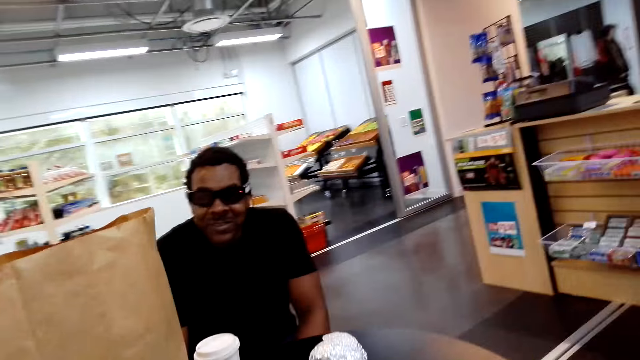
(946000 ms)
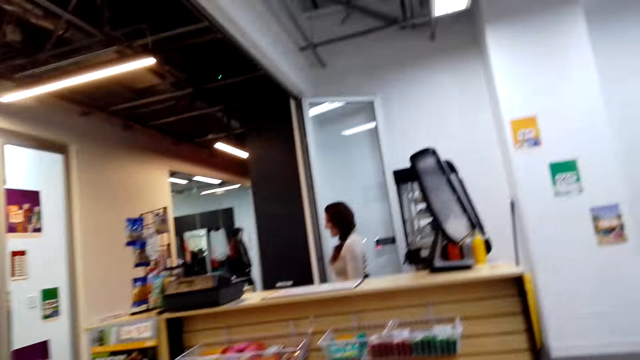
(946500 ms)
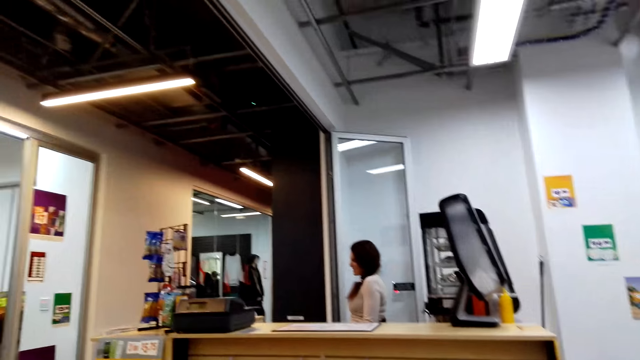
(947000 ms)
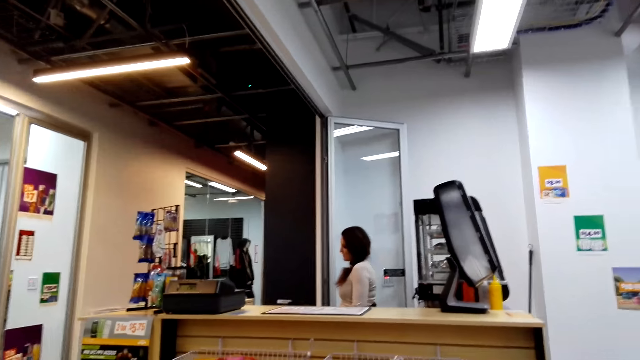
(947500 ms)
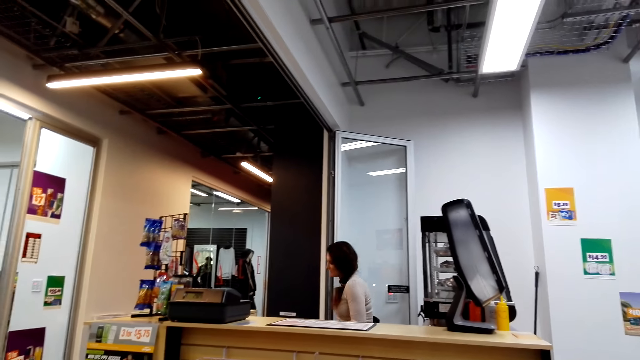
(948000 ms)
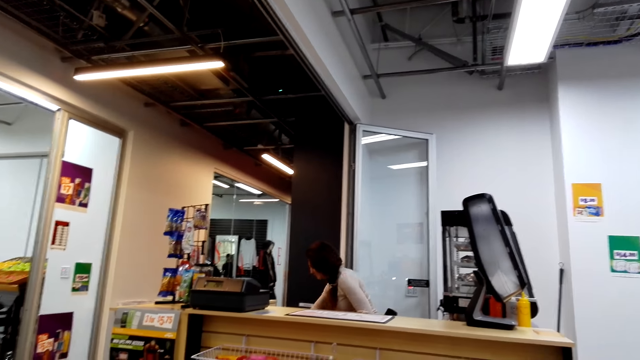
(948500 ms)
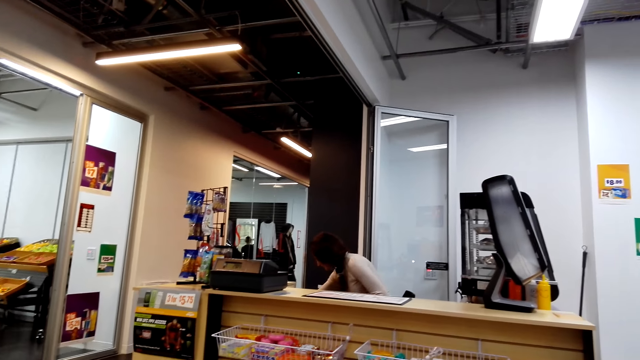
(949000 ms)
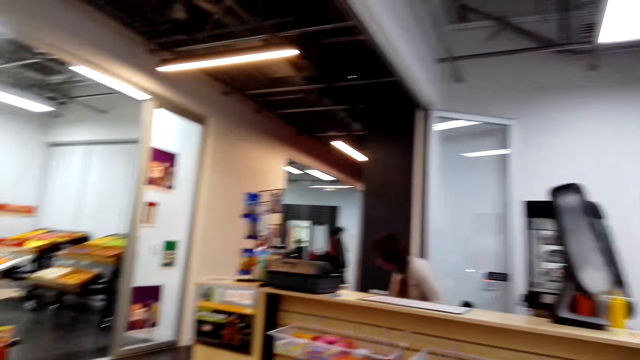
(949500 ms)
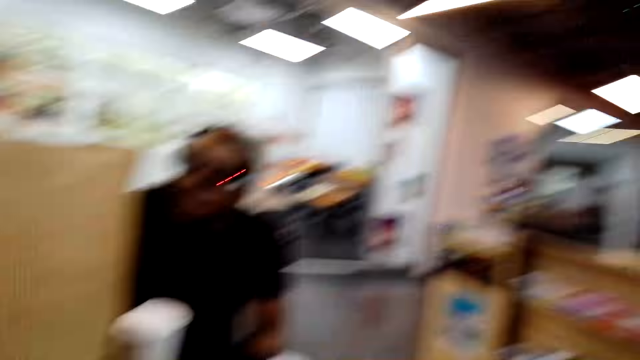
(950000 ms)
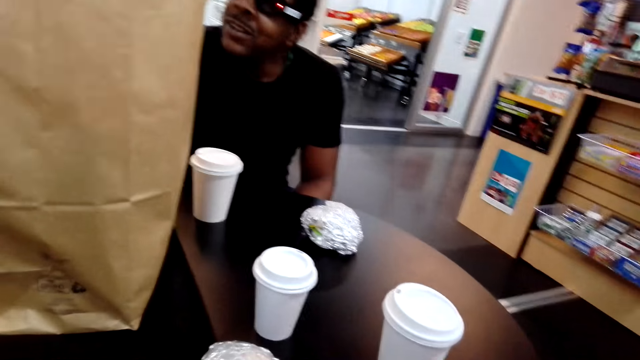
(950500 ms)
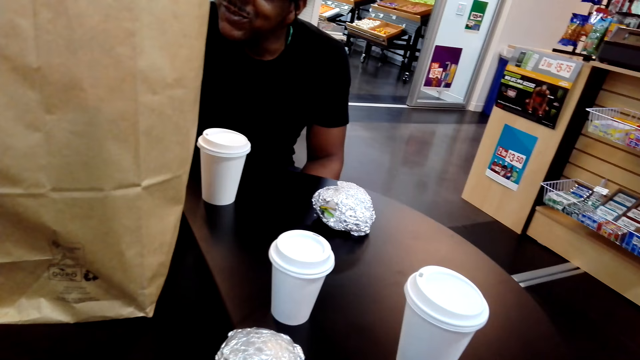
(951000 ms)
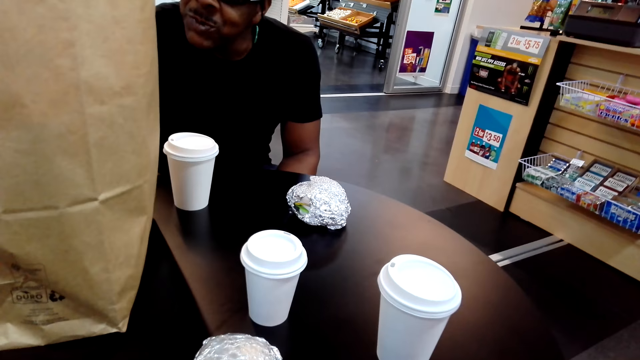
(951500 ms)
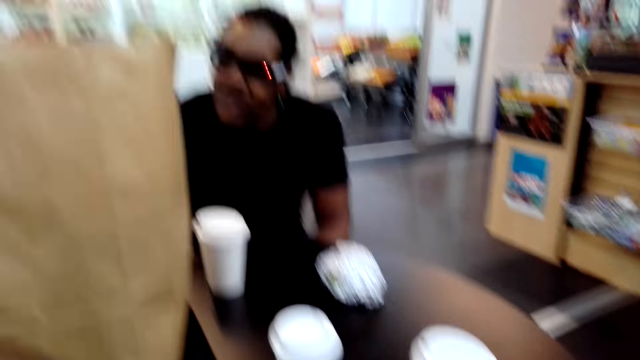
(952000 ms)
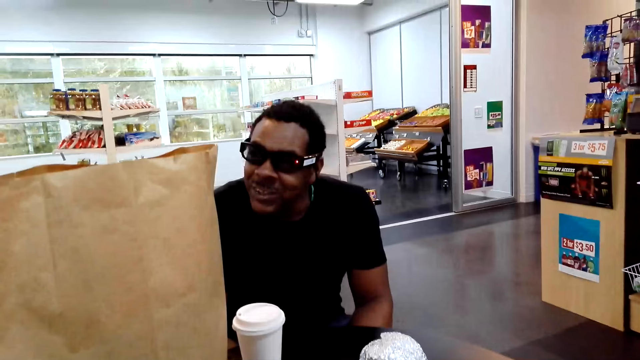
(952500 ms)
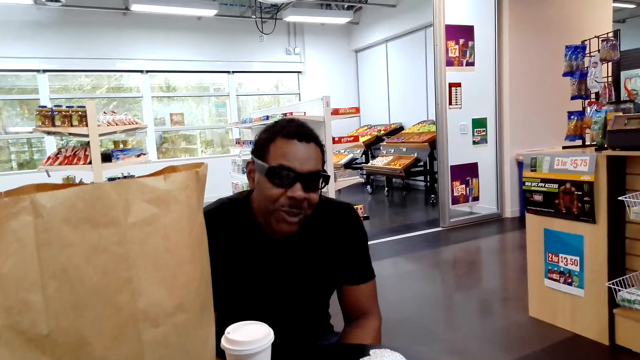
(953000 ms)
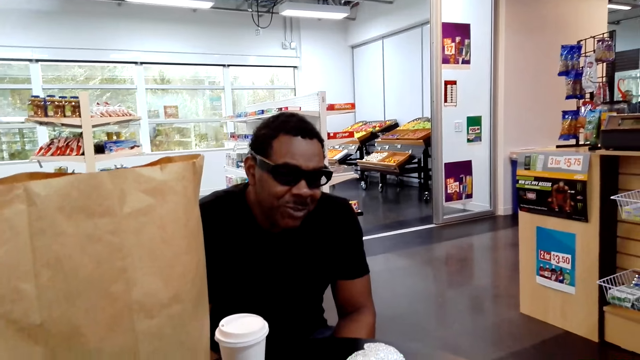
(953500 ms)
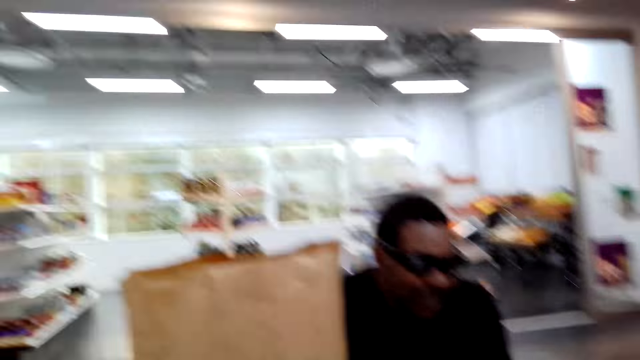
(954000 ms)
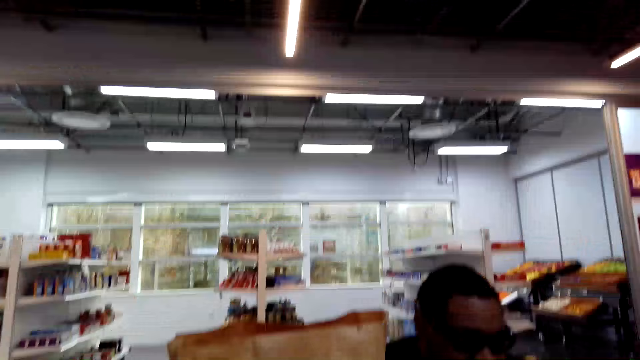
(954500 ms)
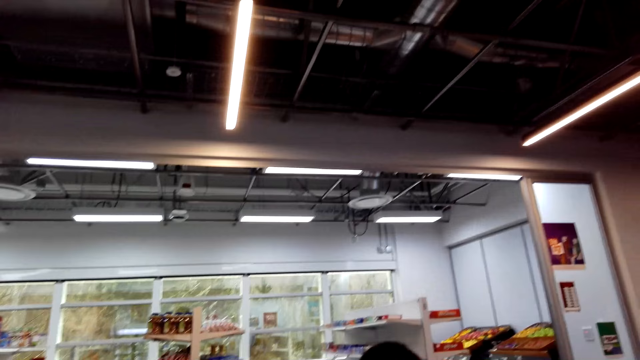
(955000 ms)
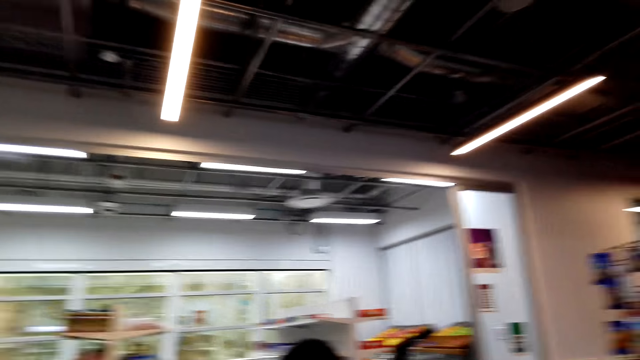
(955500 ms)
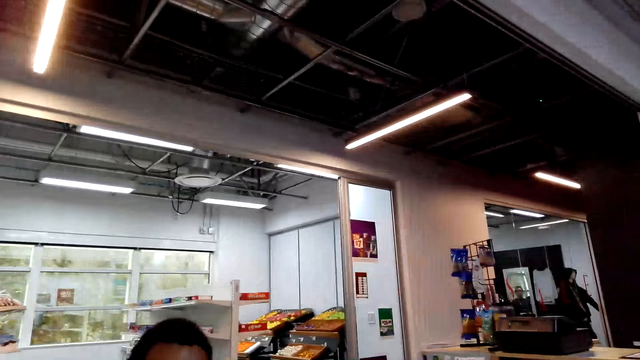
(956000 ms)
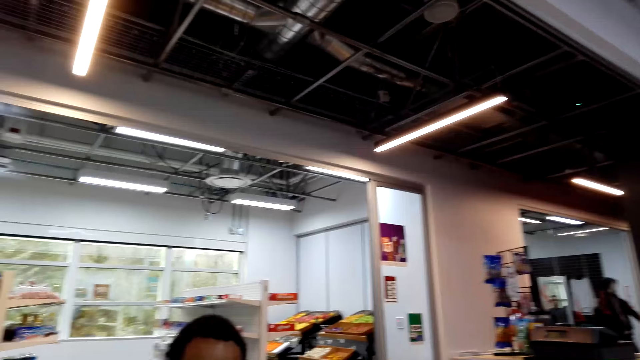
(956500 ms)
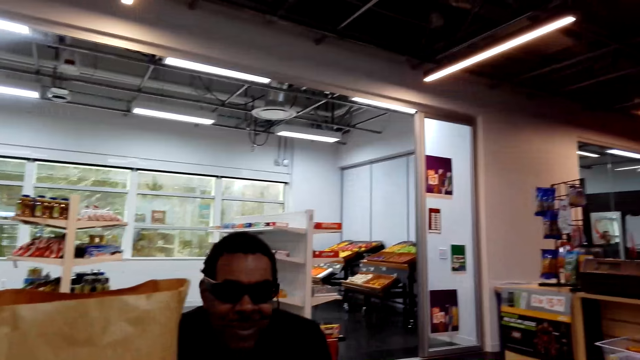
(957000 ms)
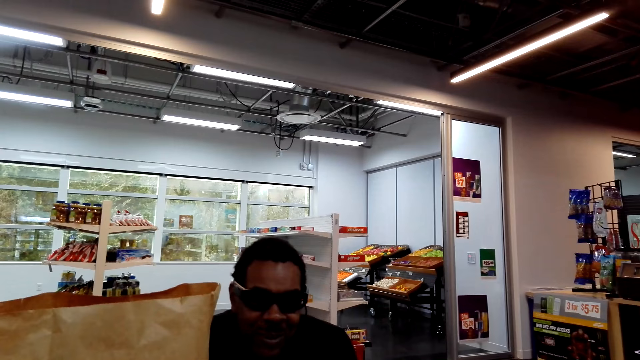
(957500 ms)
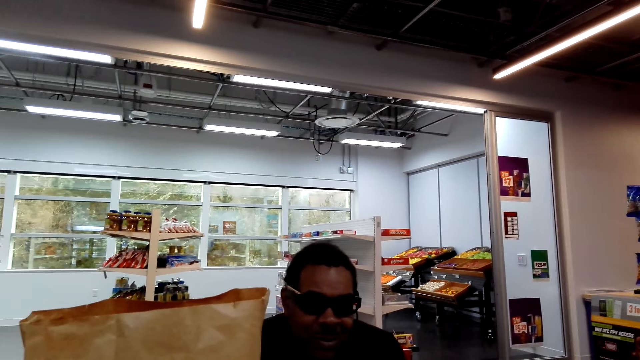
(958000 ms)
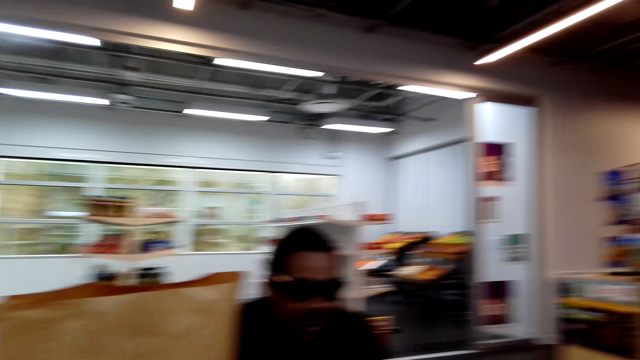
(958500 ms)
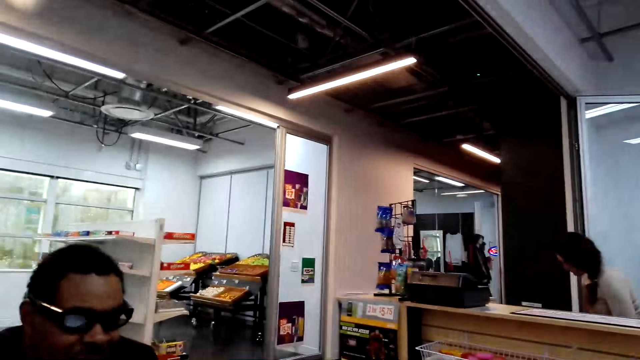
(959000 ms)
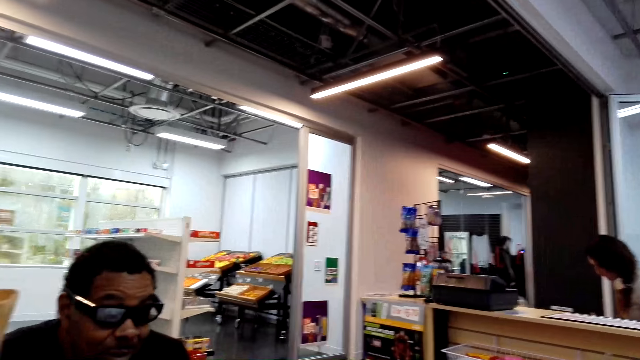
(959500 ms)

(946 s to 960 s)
The camera wearer looks at the cashier. They look around the room. The man talks to the camera wearer.

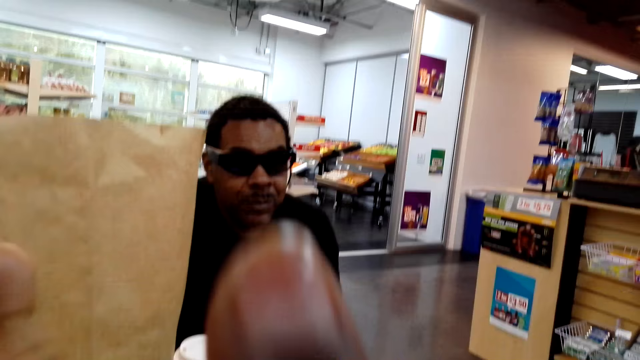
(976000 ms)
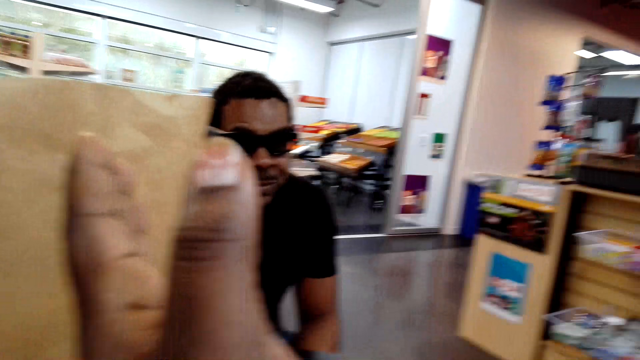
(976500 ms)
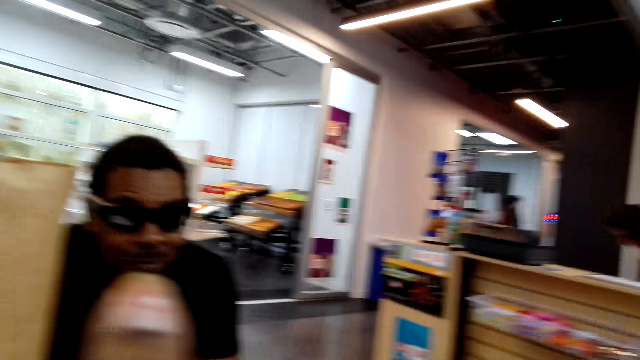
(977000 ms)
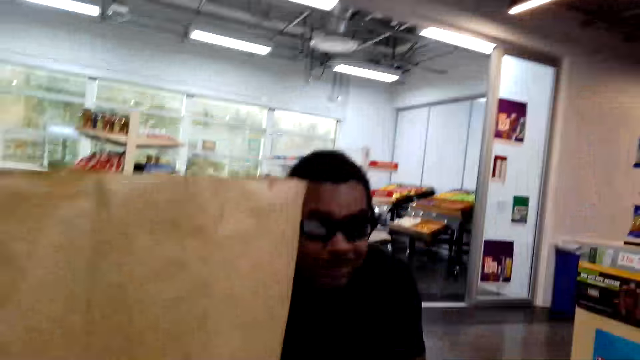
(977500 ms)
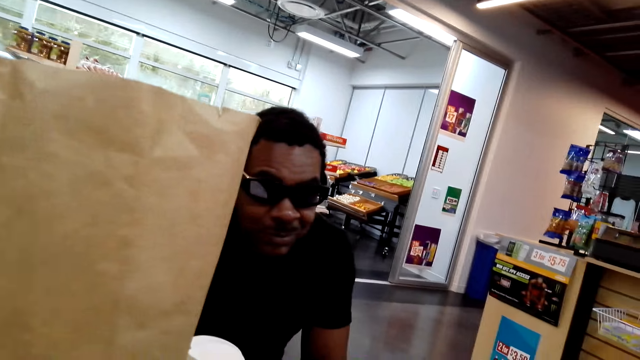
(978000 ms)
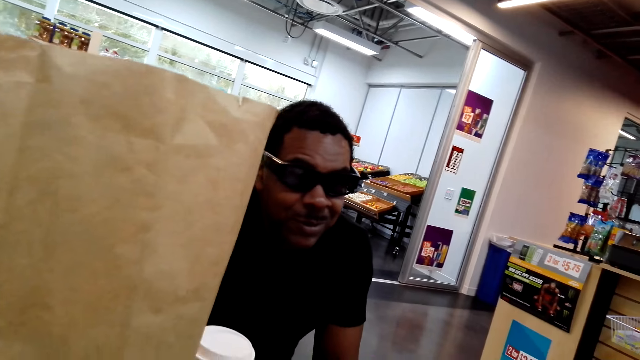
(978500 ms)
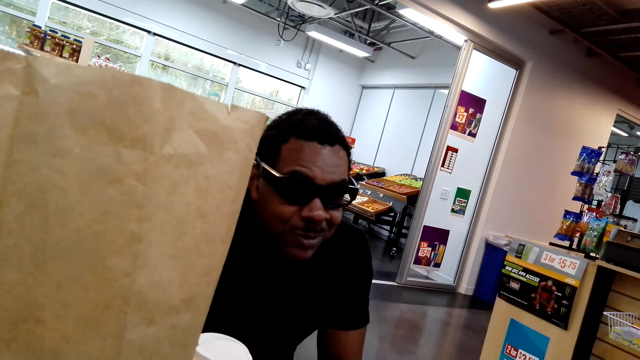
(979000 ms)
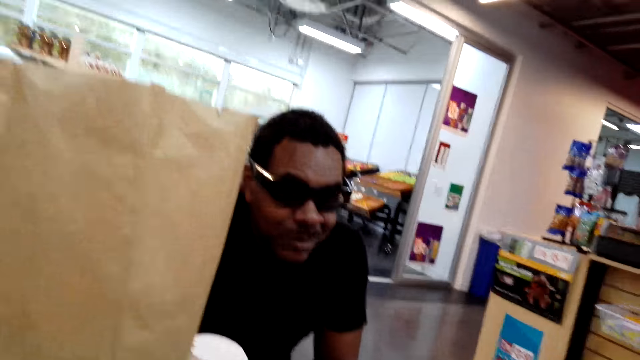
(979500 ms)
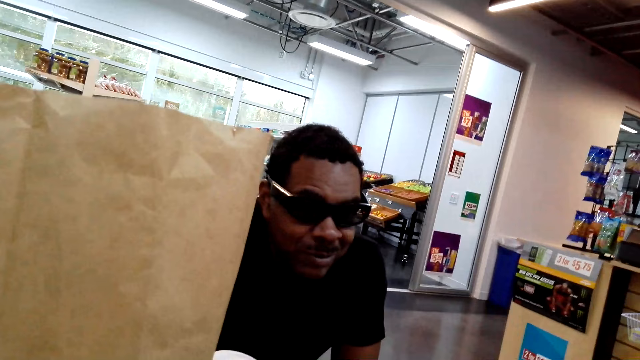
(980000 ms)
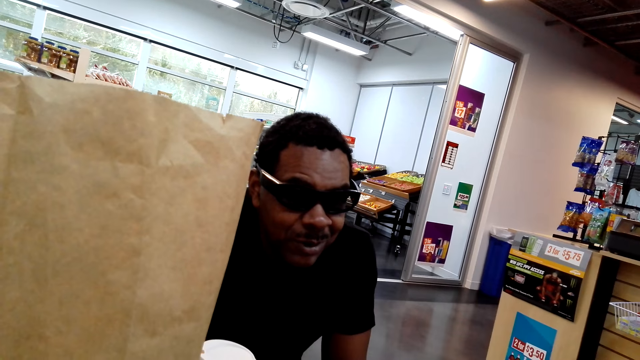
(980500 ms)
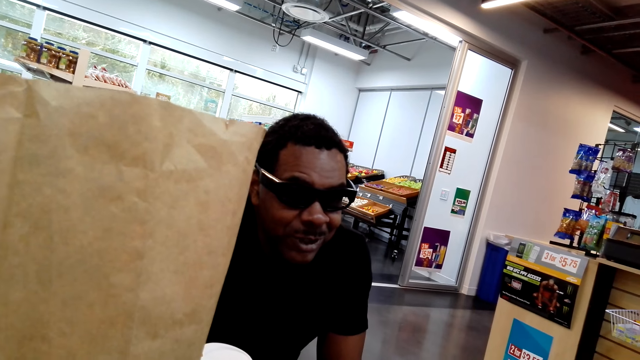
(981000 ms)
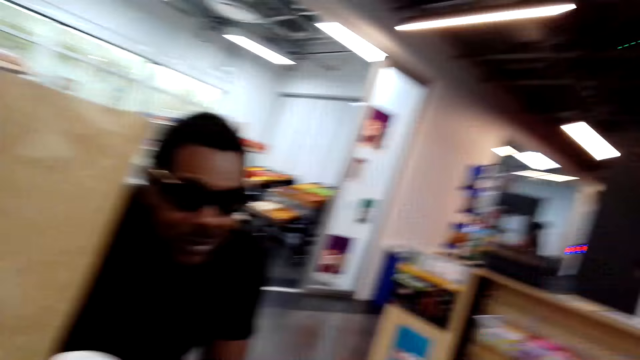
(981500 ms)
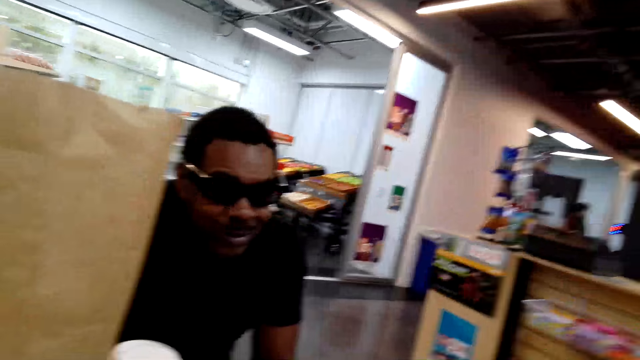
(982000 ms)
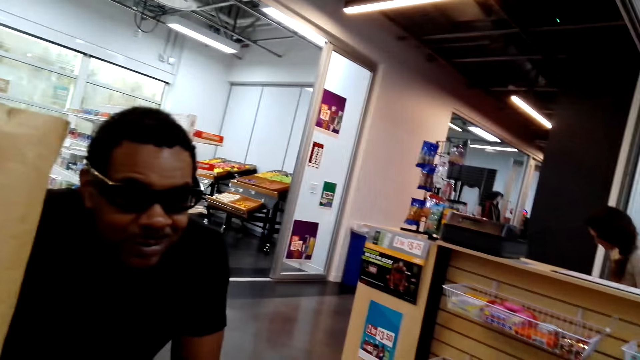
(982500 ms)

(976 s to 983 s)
The camera wearer talks to the man.
